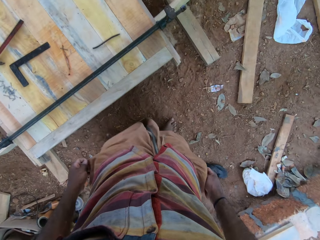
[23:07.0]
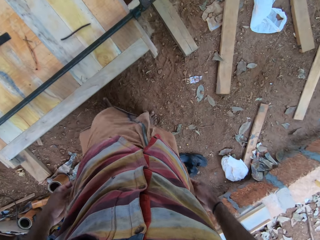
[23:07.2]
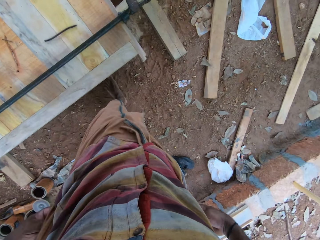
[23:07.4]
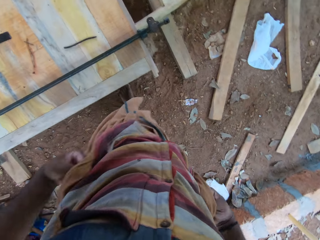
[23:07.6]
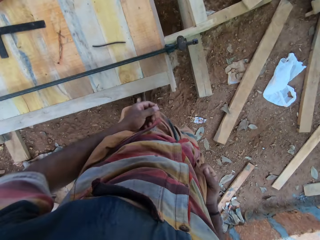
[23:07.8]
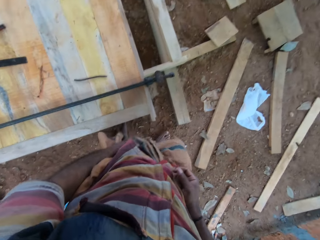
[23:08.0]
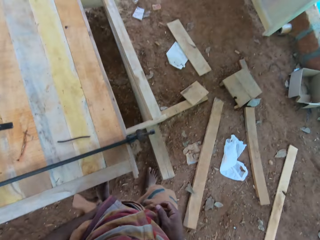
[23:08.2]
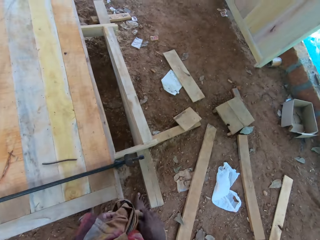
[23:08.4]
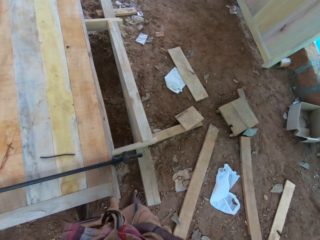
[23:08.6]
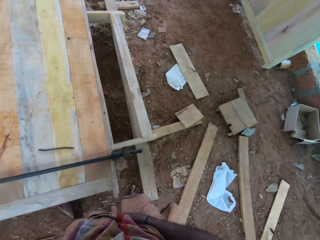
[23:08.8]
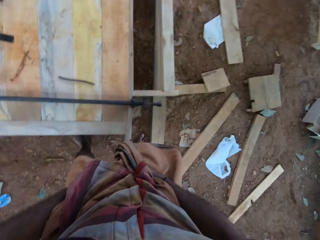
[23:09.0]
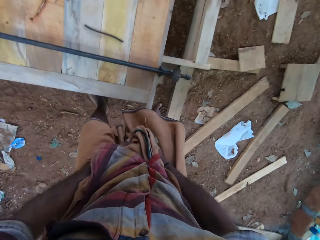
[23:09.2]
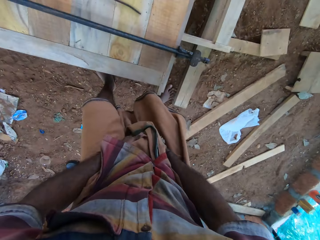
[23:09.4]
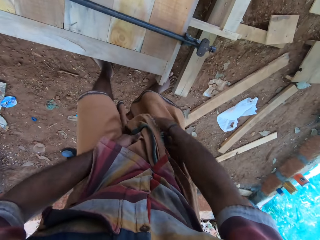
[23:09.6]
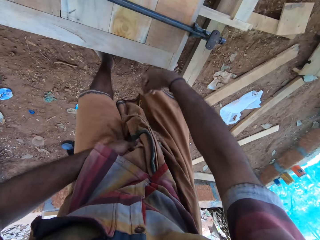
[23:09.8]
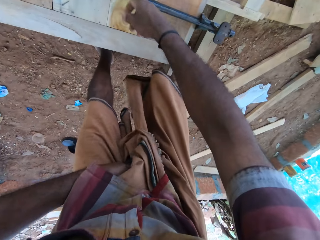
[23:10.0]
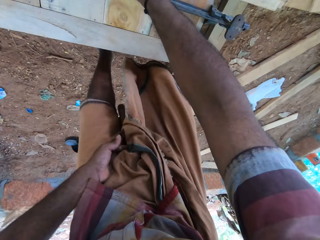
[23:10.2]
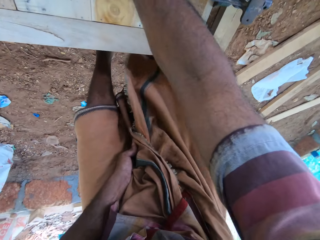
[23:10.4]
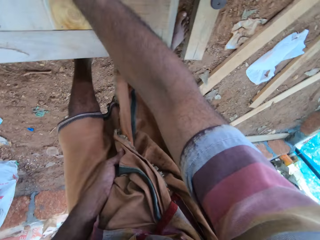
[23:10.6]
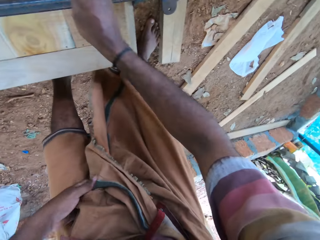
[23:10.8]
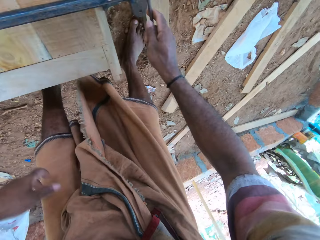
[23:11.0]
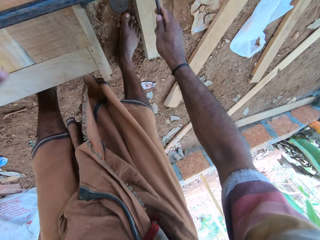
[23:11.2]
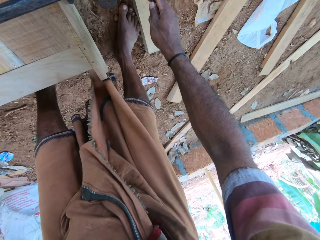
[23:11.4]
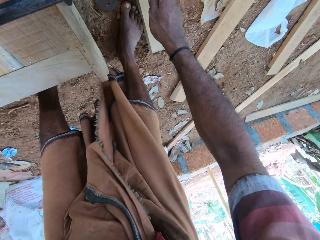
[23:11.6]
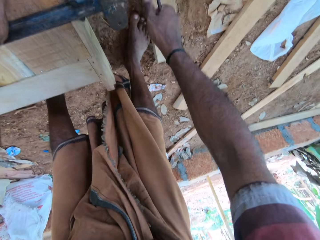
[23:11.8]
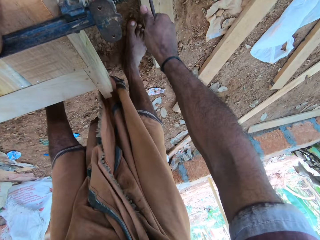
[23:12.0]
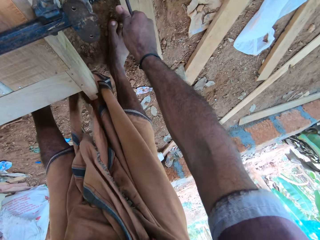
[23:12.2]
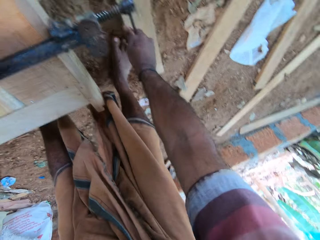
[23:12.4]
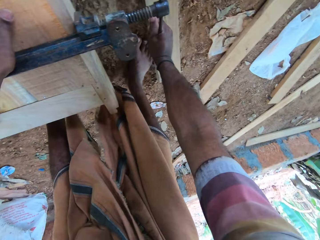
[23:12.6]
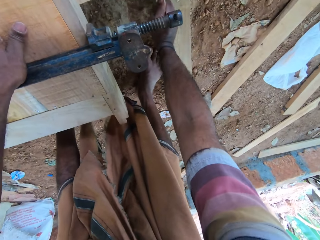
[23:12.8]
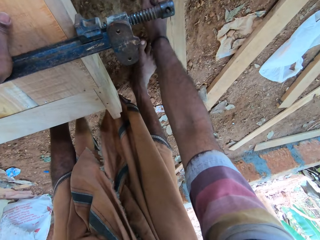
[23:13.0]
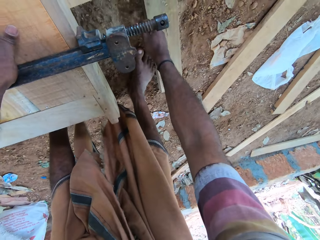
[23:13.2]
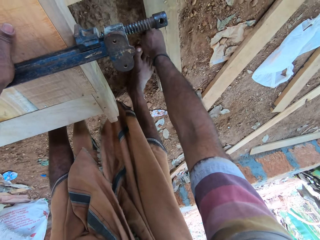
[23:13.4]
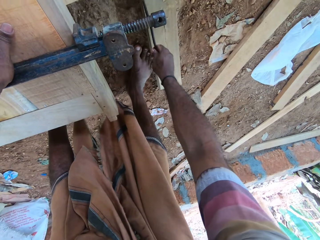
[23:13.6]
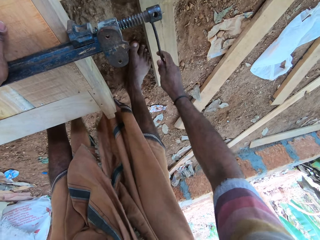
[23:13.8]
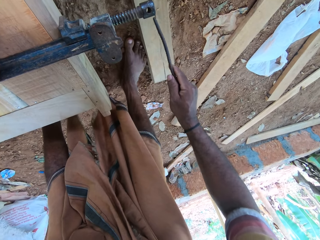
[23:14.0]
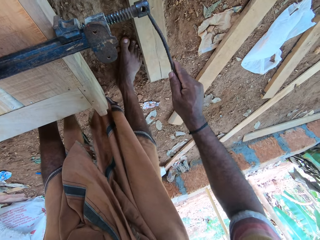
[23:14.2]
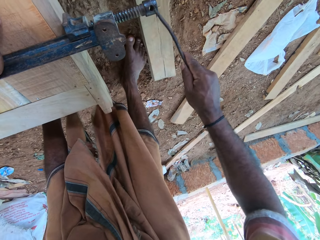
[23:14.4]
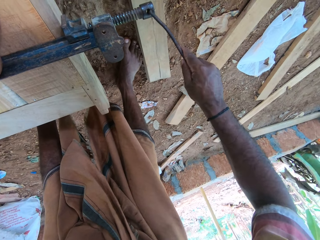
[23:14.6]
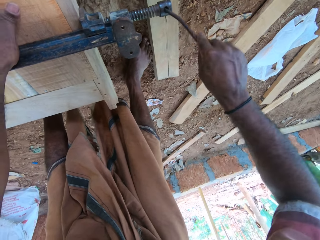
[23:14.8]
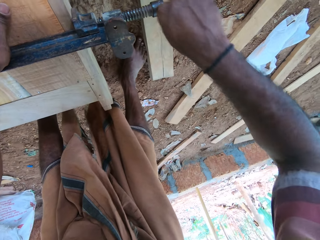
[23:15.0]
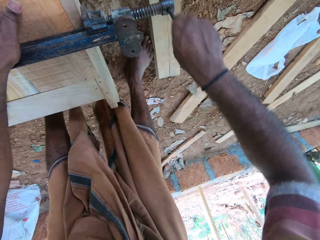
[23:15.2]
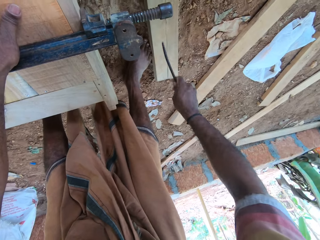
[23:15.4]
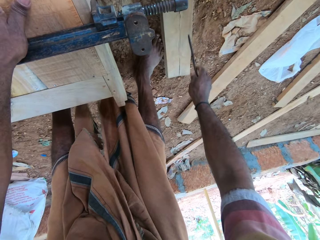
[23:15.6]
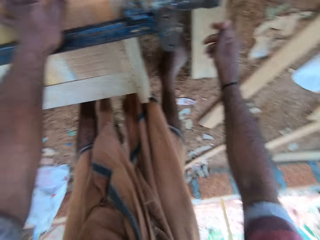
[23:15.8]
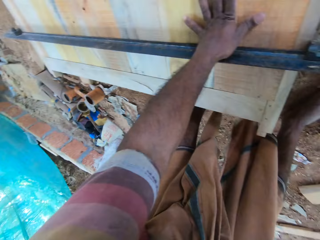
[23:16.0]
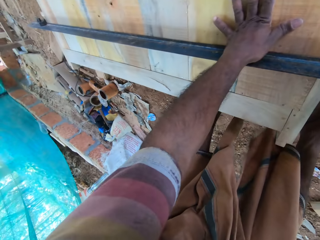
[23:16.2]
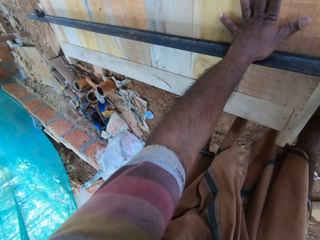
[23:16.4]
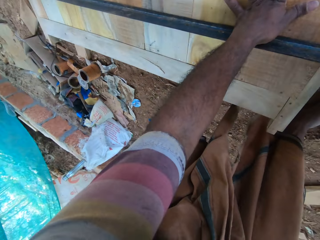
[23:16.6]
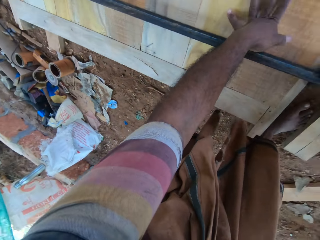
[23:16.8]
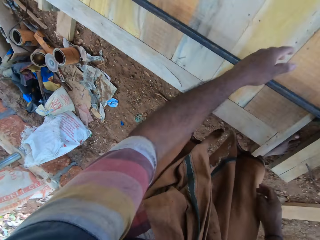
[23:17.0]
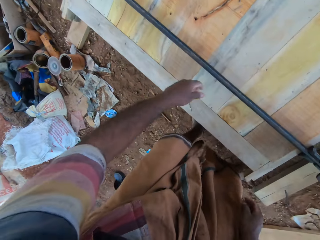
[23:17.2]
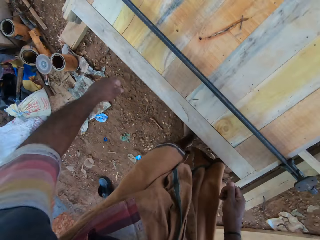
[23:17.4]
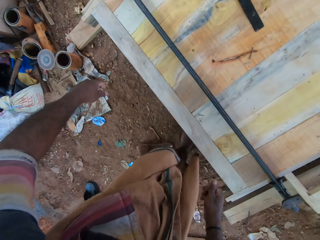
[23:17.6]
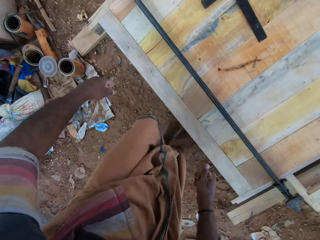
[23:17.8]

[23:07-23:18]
The camera wearer walks around the wooden structure. They pick a screw or metal on the wooden structure. They insert the screw into a clamp. They unlock the clamp with the metal. They insert the screw into the clamp. They unlock the clamp. They drop the screw on the ground.

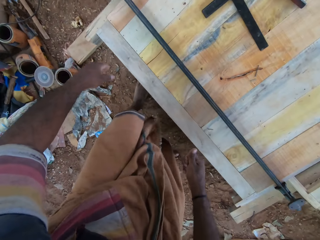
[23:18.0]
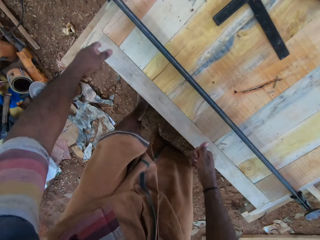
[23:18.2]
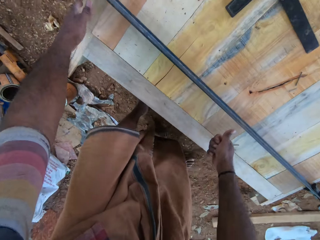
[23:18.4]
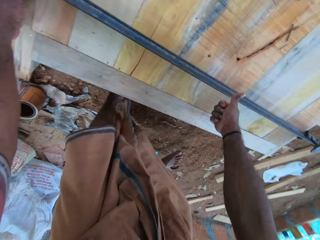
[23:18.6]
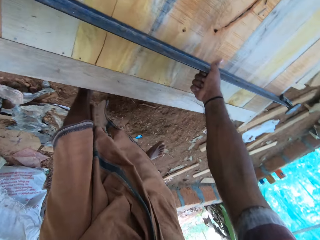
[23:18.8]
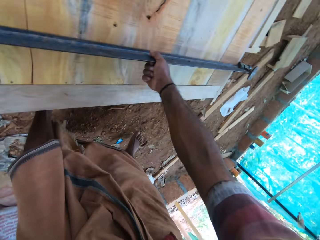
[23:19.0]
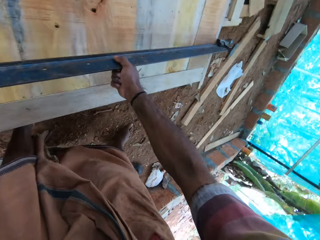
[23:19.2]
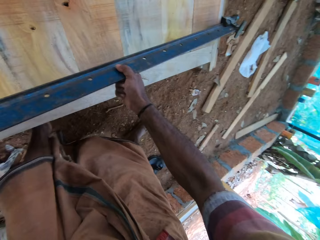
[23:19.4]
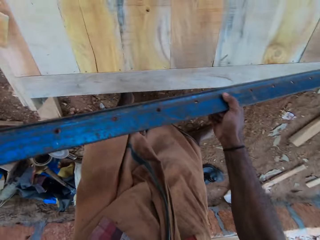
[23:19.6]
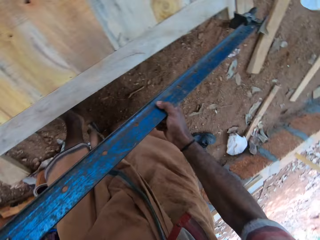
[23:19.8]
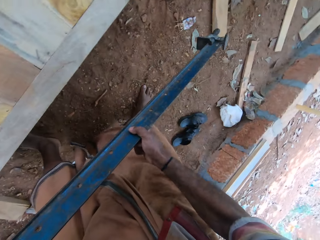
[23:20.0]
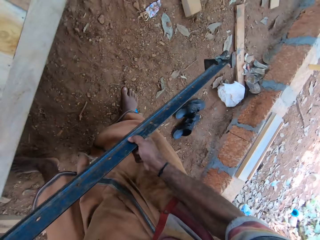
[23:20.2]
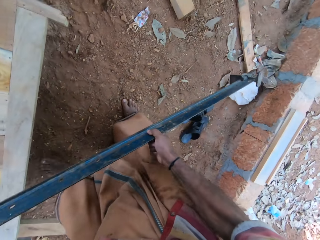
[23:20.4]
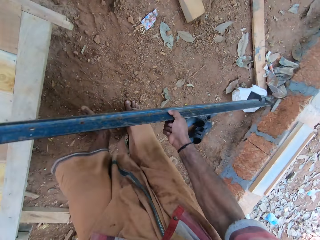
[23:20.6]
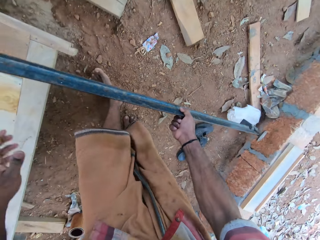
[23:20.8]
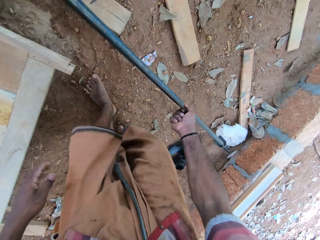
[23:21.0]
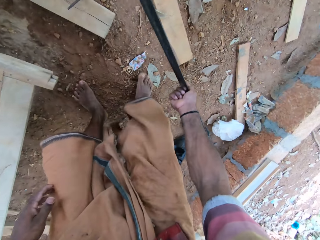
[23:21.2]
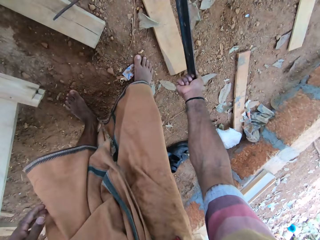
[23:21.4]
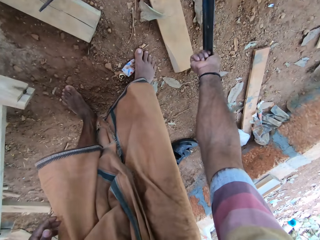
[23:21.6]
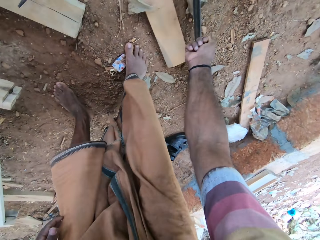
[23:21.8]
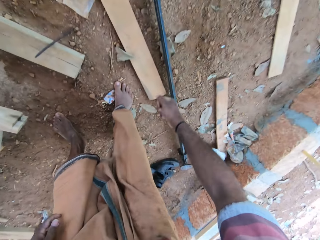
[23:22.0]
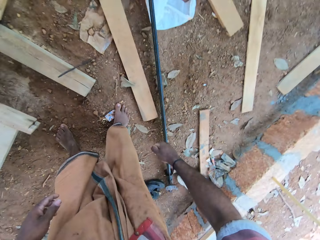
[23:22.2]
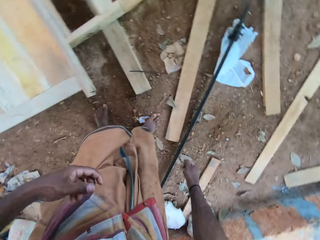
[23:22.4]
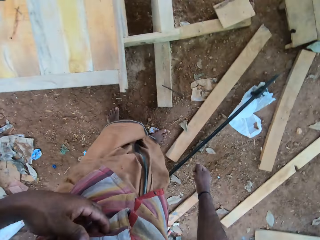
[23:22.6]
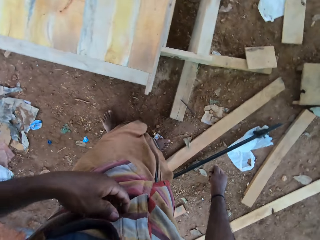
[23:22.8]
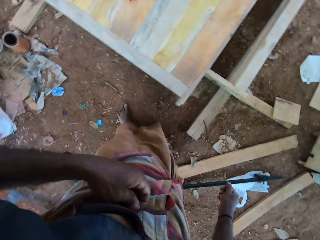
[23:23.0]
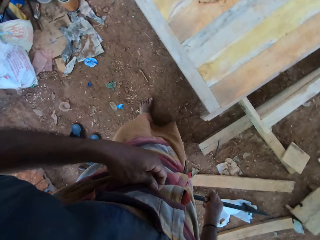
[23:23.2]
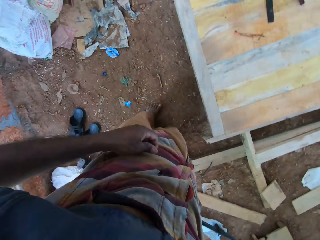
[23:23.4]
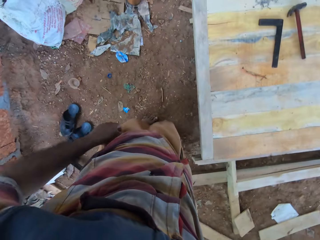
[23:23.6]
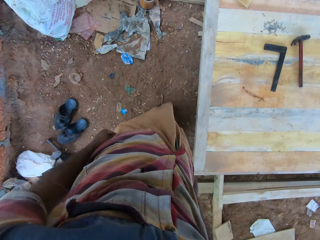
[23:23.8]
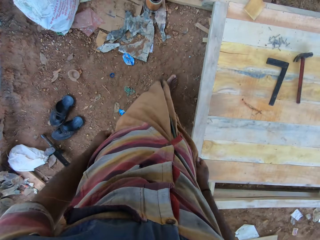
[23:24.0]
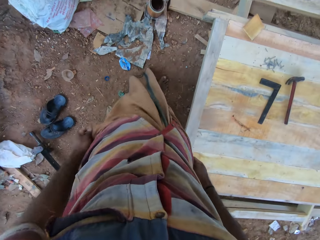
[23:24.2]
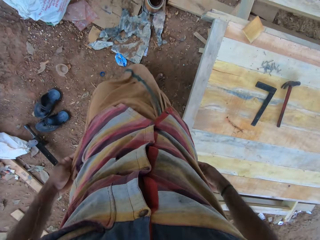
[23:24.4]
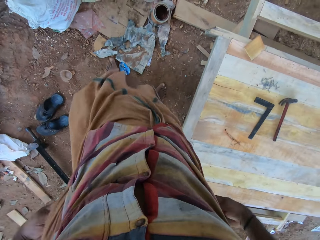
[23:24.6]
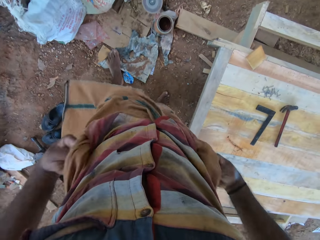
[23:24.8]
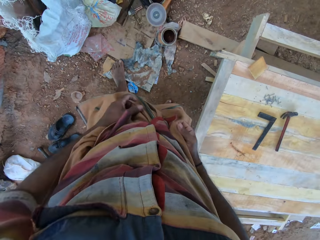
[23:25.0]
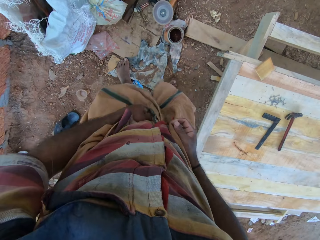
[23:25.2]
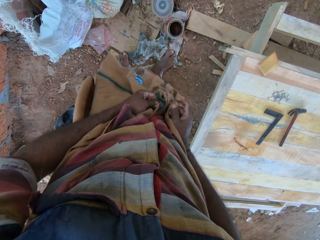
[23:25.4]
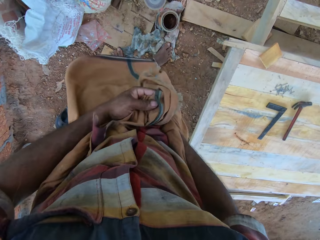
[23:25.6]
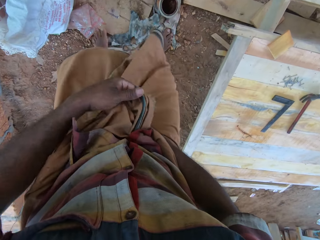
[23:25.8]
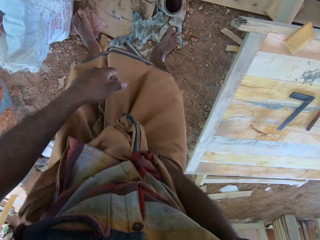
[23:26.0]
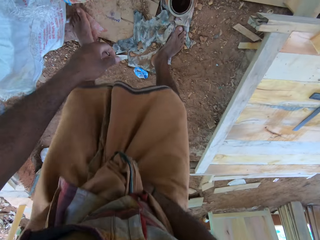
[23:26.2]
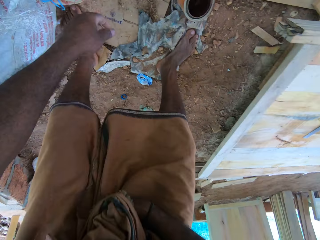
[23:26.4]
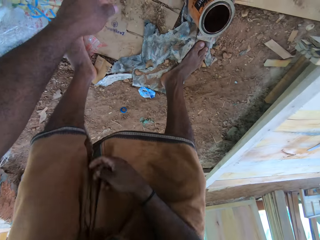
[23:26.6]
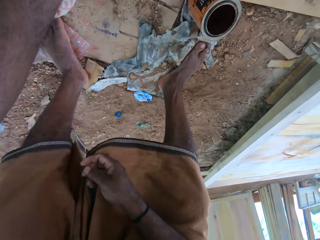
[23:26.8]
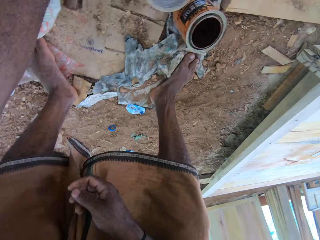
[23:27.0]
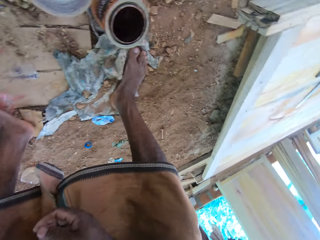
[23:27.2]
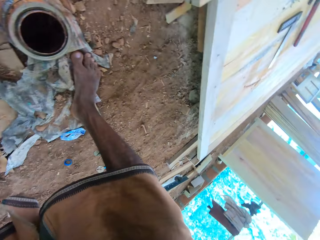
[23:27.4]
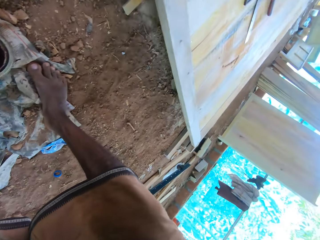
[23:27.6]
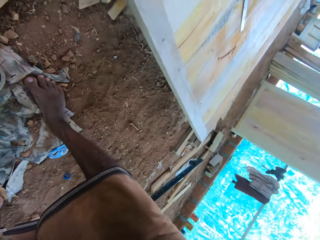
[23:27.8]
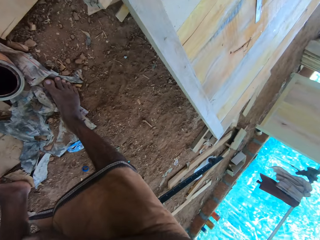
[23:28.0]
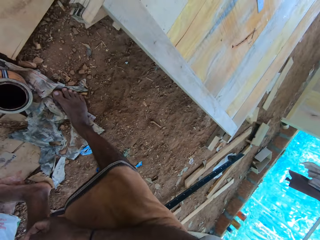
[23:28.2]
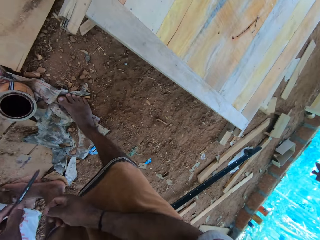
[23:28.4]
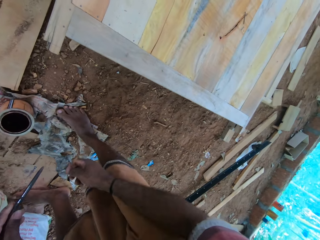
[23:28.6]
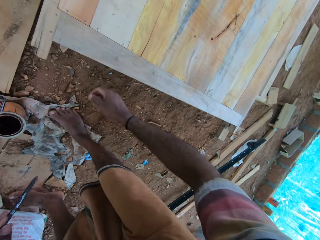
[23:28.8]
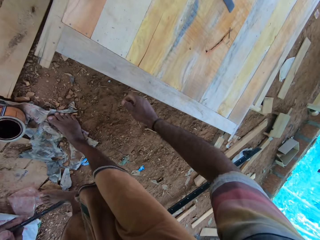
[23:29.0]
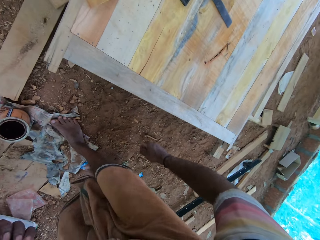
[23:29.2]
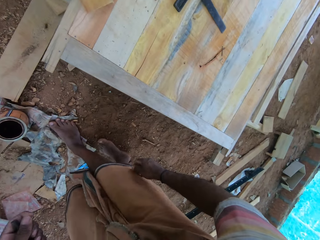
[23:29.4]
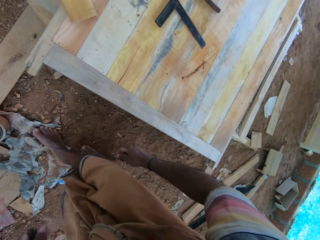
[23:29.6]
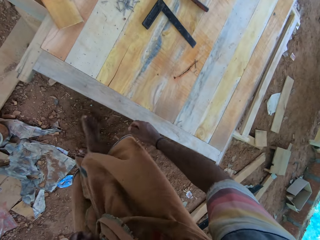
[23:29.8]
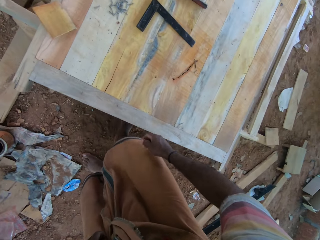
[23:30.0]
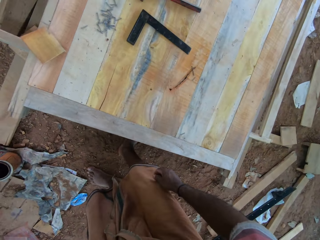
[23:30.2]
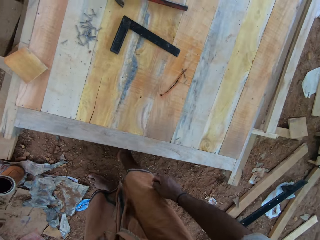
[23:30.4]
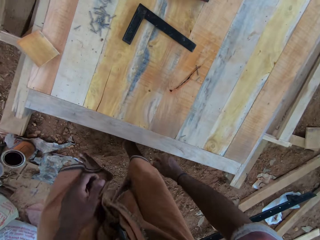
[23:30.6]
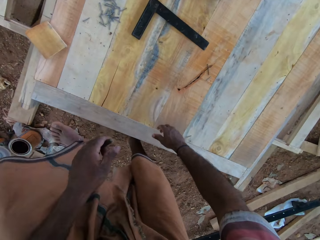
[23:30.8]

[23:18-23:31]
The camera wearer picks a clamp from the wooden structure. They drop the clamp on the ground. They adjust the cloak. They pull the cloth. They pick a metal with the left hand.
